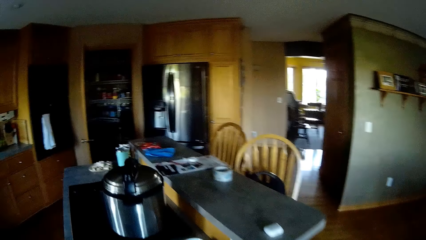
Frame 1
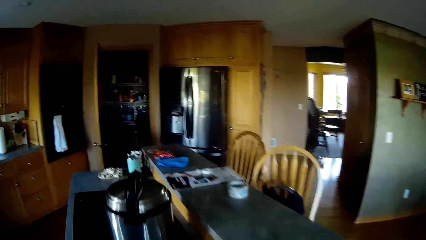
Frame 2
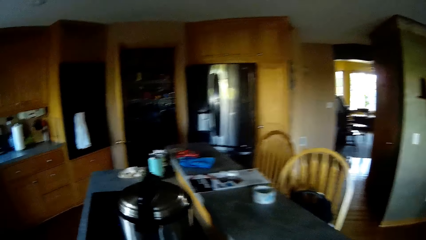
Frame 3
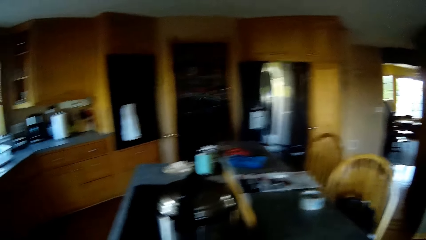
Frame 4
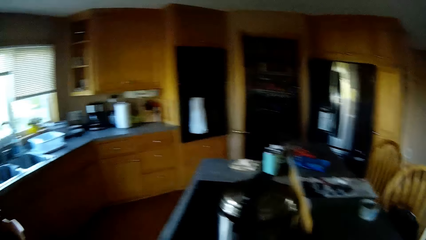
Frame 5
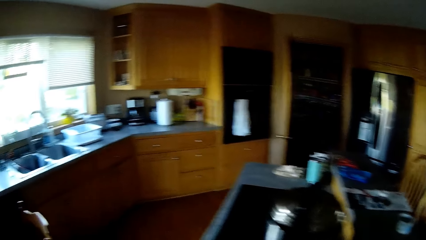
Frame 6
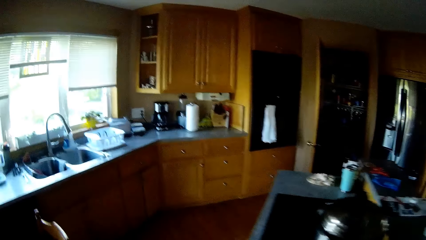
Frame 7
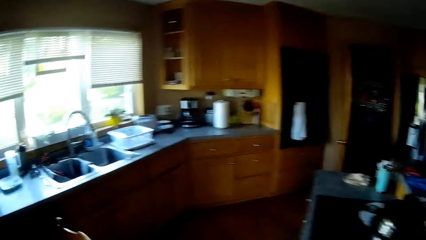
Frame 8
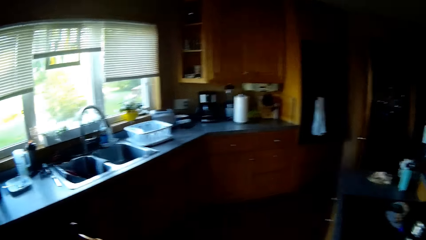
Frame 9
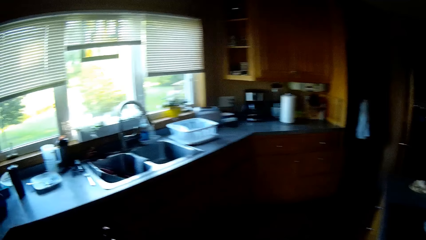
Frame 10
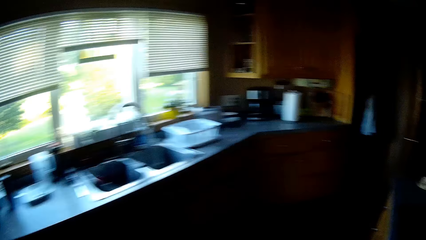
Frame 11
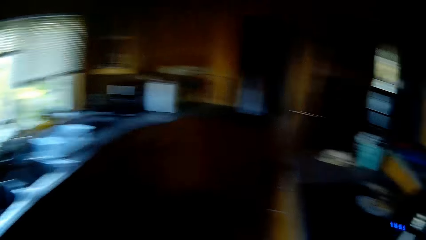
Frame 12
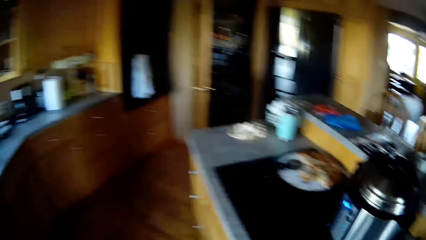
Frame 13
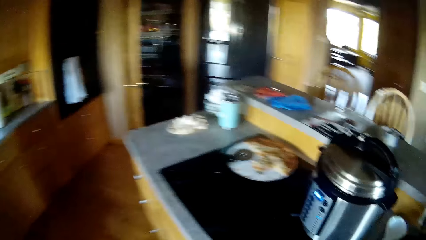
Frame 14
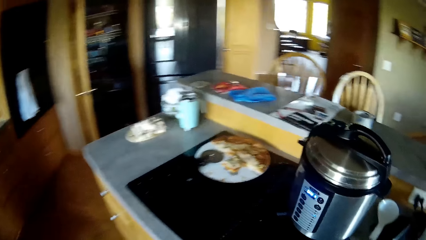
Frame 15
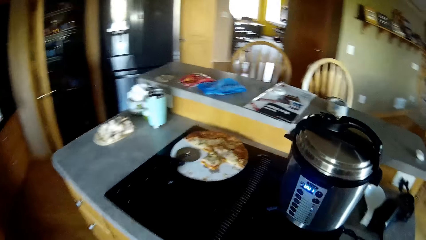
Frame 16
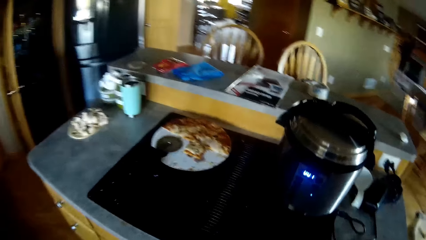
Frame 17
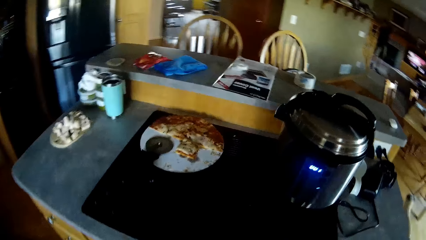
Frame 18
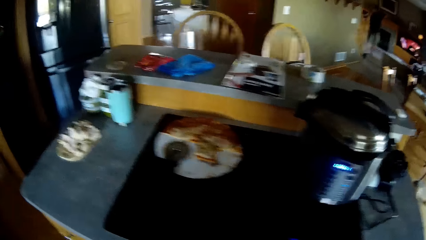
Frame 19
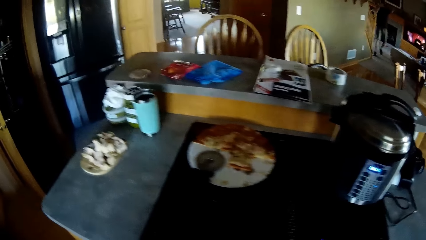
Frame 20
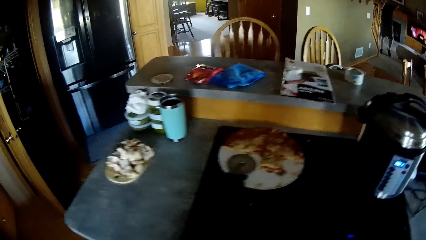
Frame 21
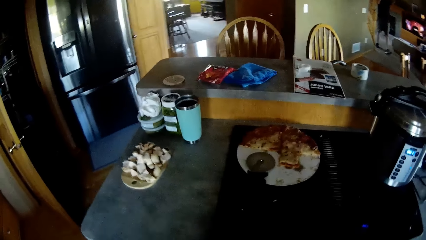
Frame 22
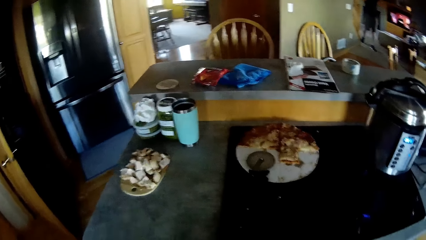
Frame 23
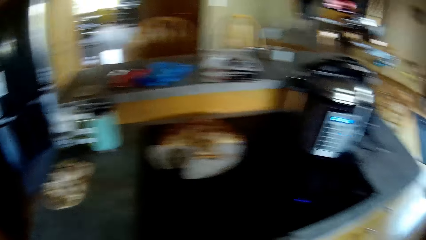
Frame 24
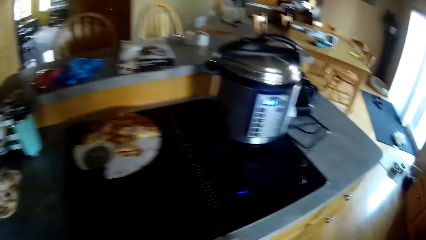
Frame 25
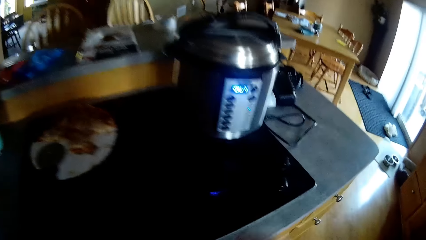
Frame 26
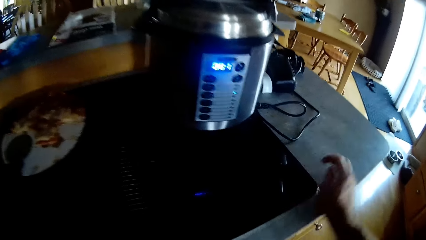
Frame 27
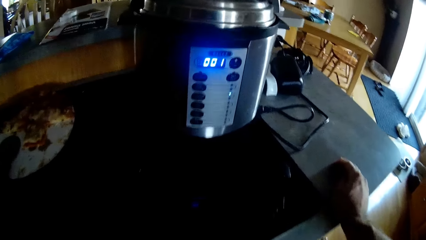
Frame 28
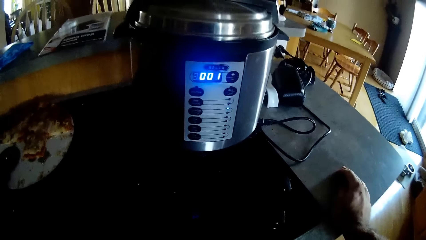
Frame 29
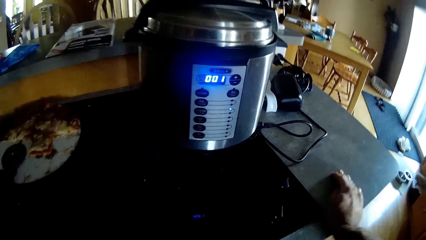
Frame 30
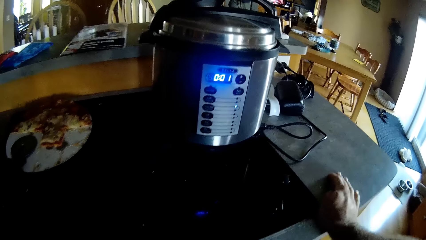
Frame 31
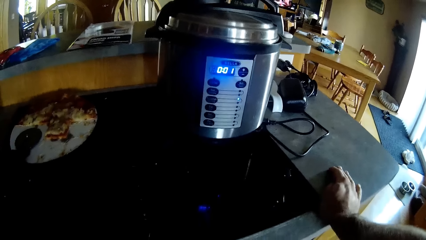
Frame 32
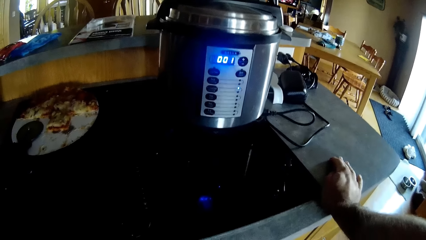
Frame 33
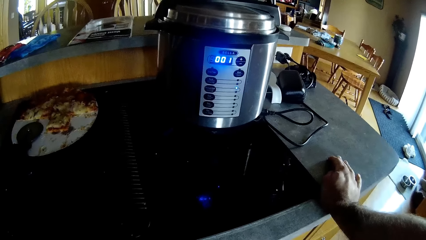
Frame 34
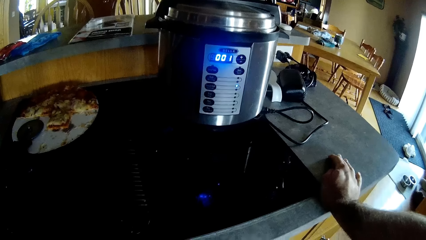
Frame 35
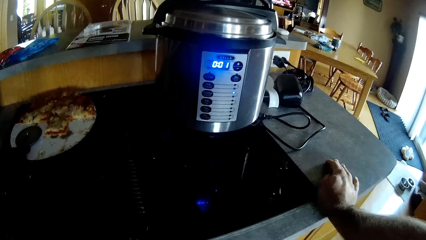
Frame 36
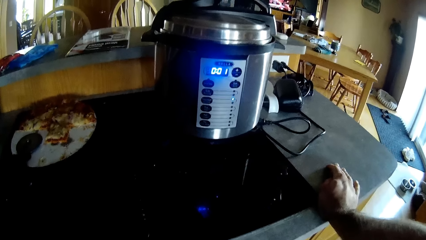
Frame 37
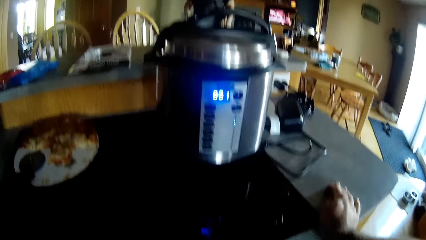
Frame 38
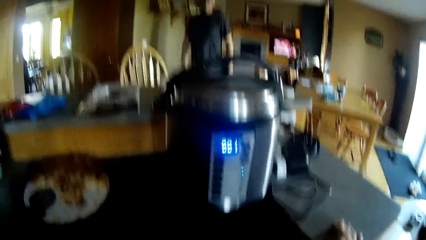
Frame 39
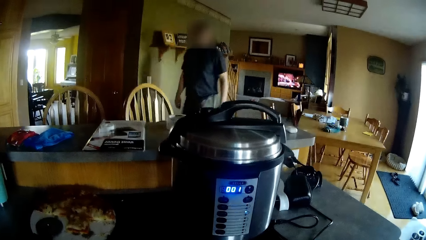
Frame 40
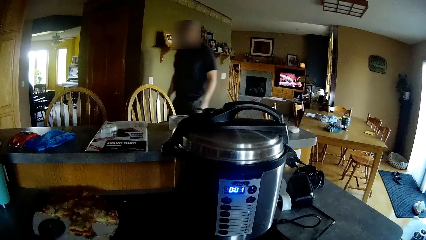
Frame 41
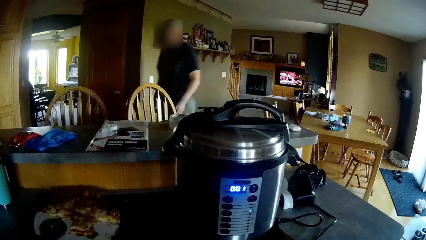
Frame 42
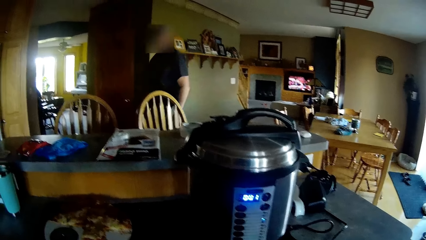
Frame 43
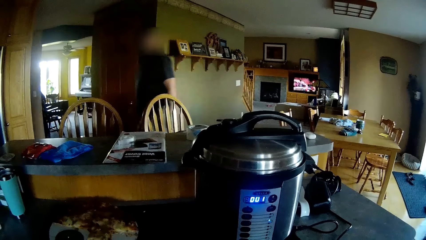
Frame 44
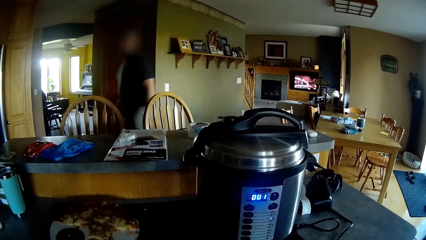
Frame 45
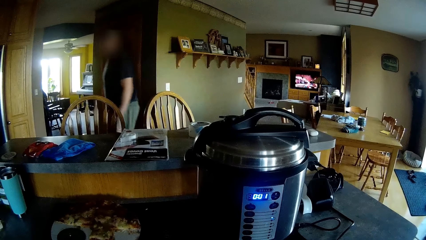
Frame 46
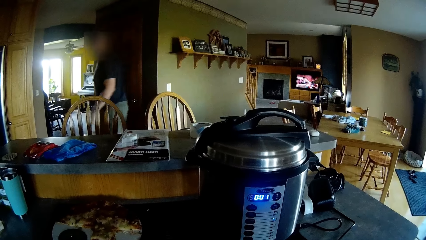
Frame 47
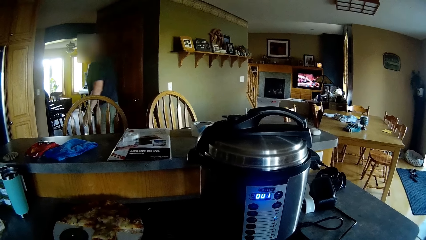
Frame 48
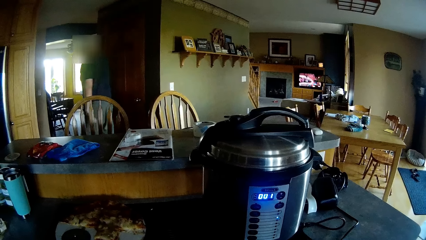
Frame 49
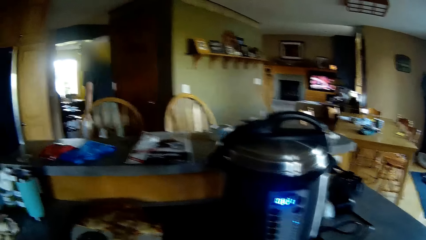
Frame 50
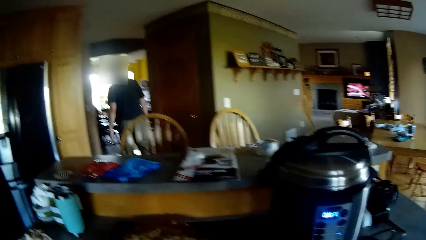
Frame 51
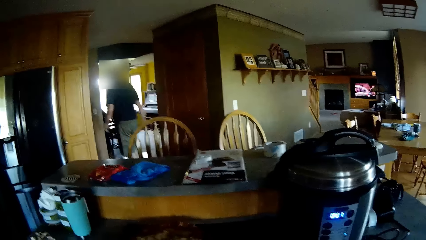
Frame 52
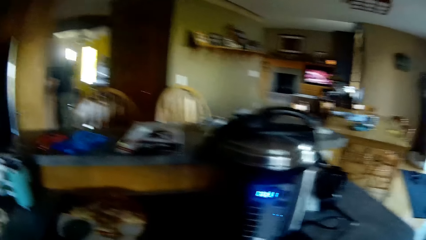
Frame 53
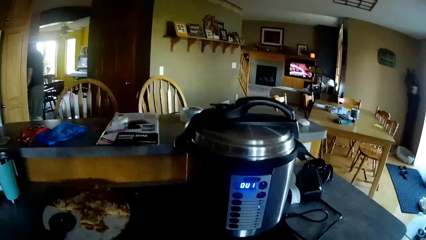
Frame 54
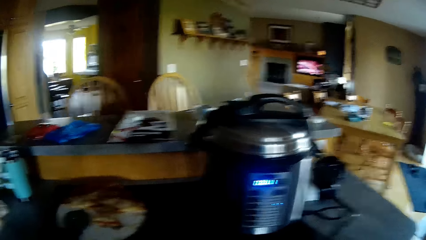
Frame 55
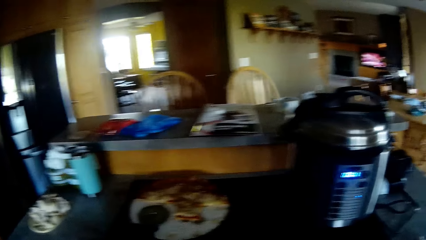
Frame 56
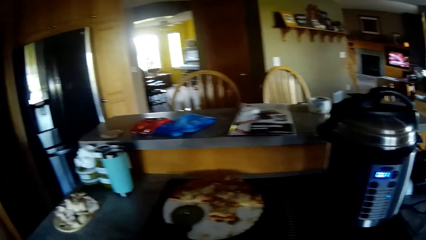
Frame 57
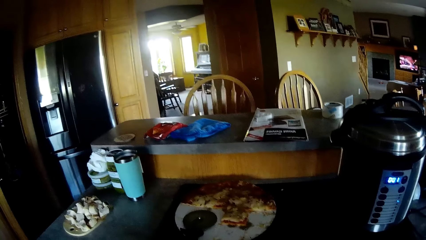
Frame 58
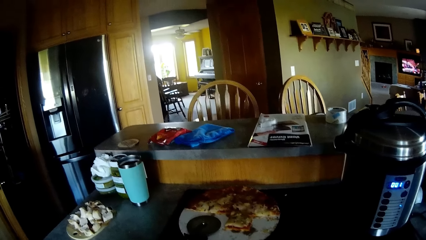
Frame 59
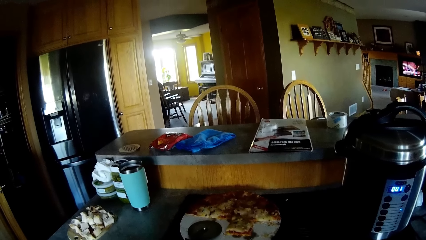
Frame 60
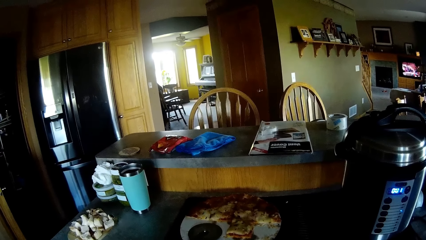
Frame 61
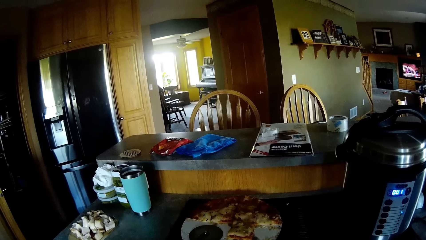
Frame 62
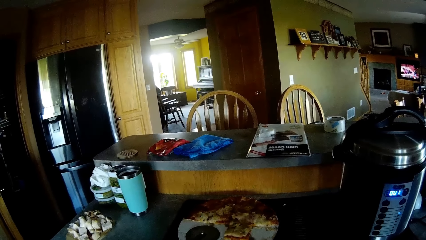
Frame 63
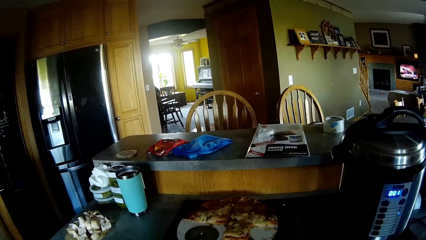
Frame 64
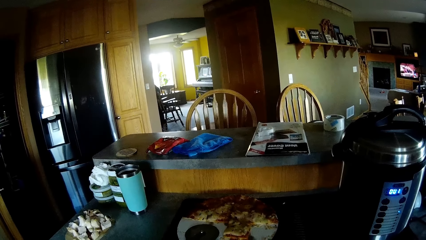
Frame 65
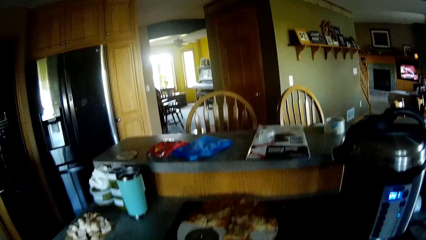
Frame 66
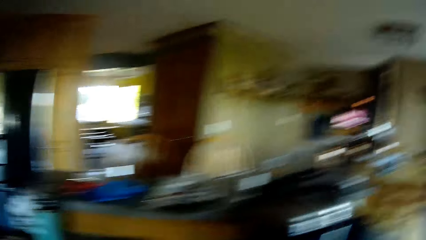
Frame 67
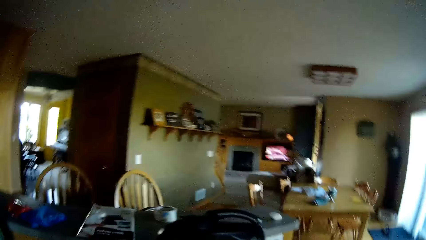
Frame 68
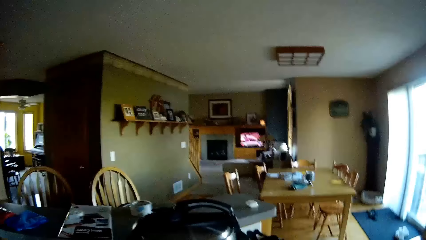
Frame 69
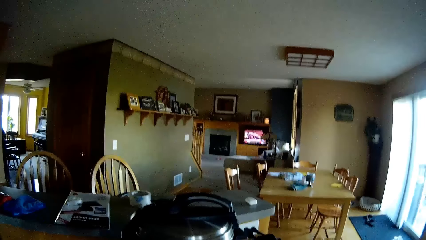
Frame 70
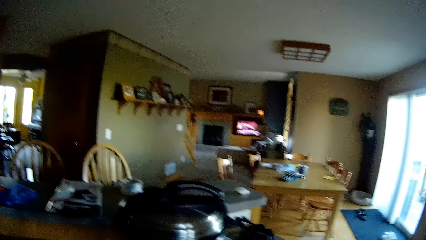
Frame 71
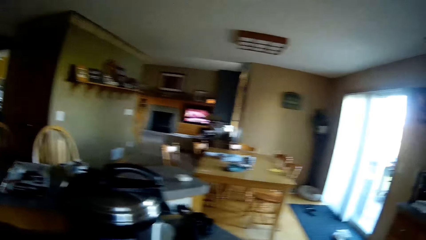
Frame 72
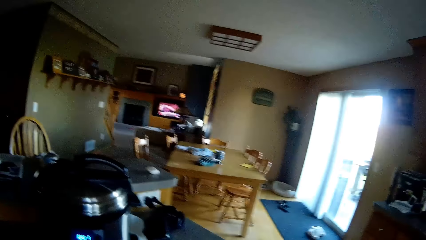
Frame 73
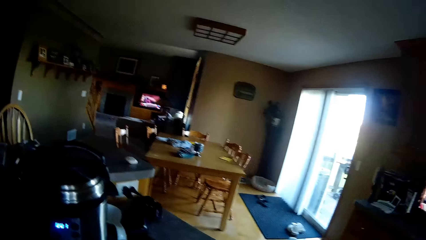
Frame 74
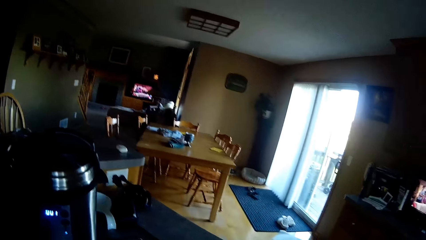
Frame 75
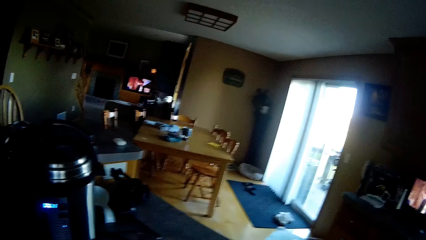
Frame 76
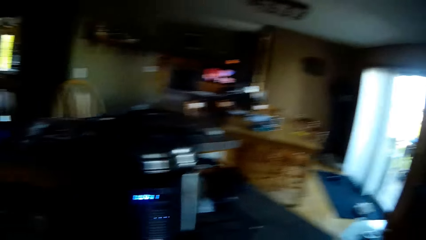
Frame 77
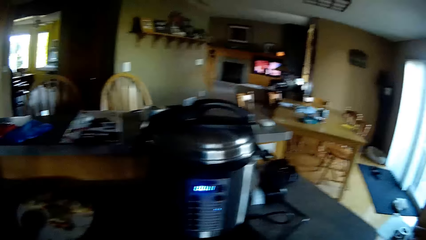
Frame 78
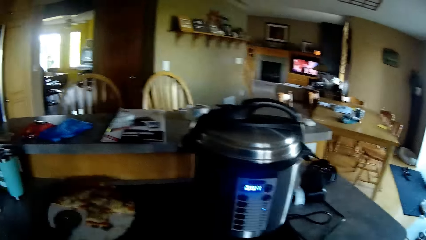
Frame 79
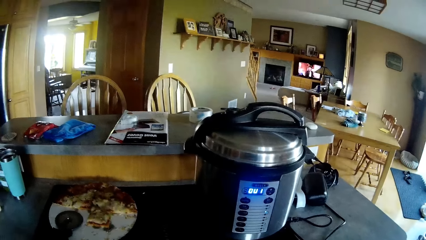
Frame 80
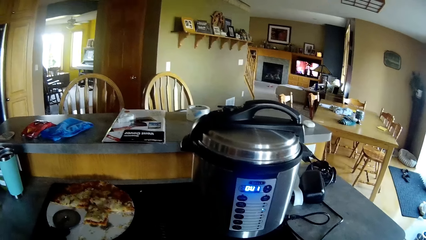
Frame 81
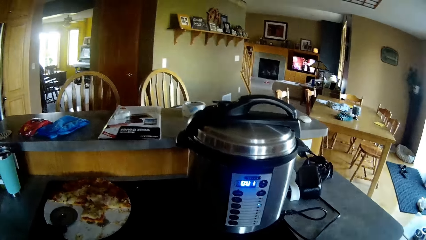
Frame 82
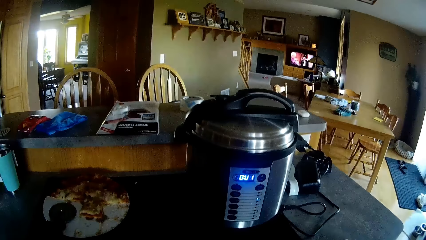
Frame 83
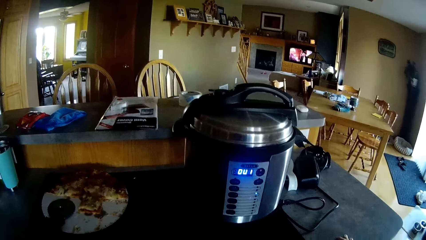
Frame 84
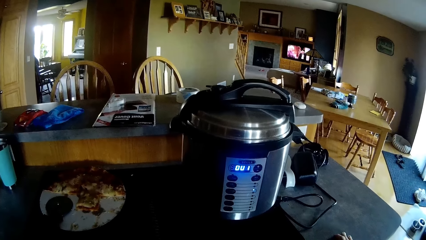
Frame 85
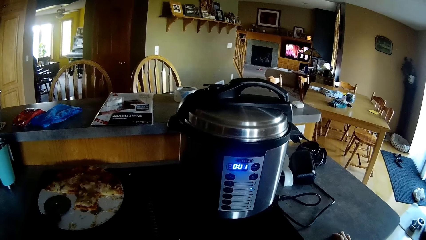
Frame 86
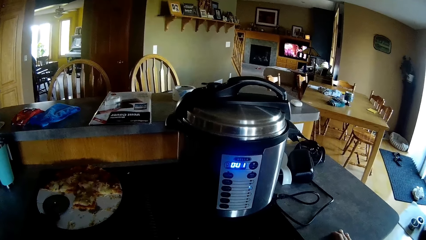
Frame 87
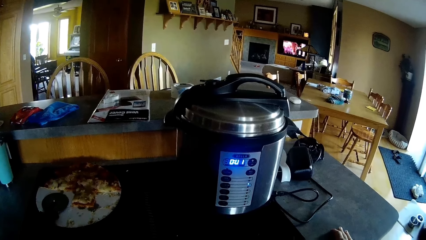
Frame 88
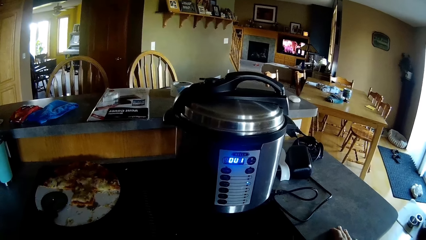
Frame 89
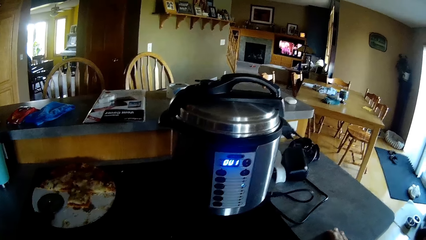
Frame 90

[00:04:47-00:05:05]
The camera wearer walks in the house. He turns the head left. He turns the head left again. He walks in the house. A person walks in the house. The camera wearer swings a hand. He puts his right hand on a cooking table. The person walks in the house. The camera wearer discusses with the person. He turns the head left. He turns the head right. He turns the head left.
